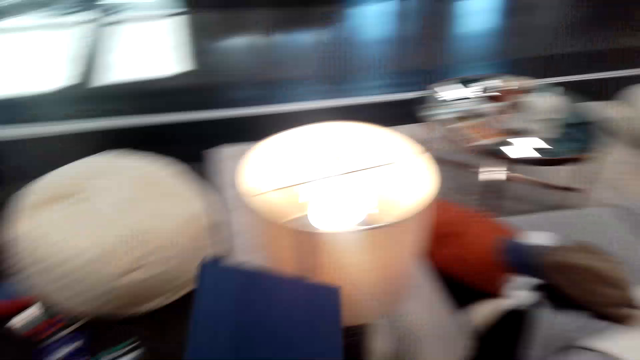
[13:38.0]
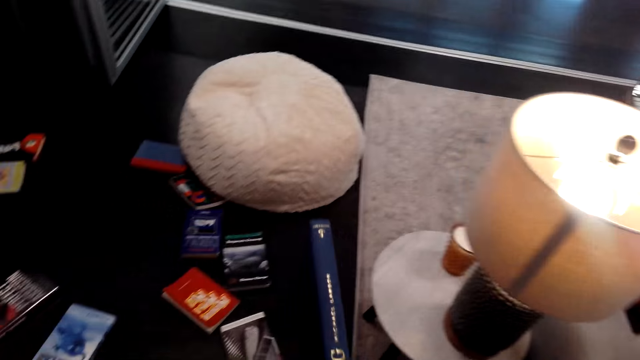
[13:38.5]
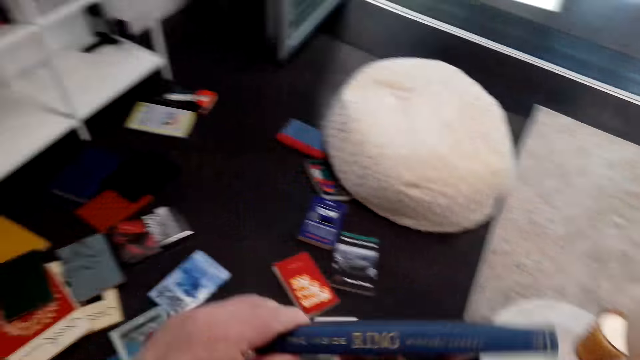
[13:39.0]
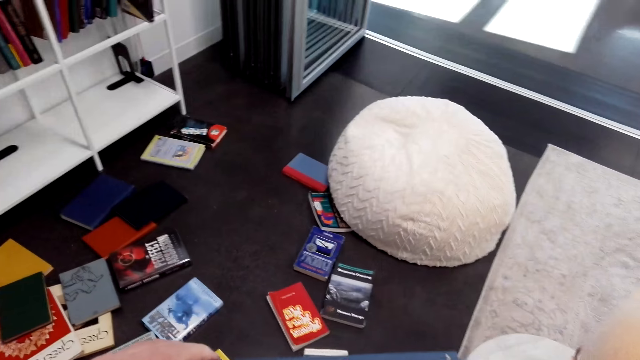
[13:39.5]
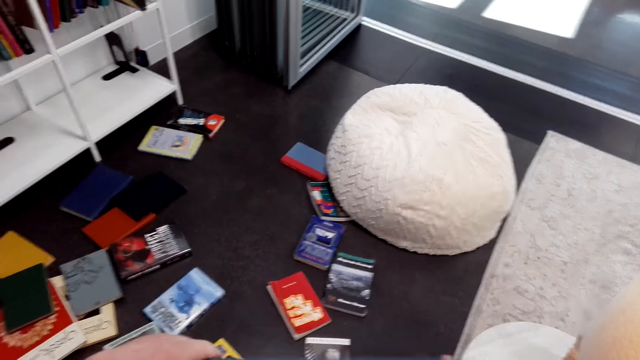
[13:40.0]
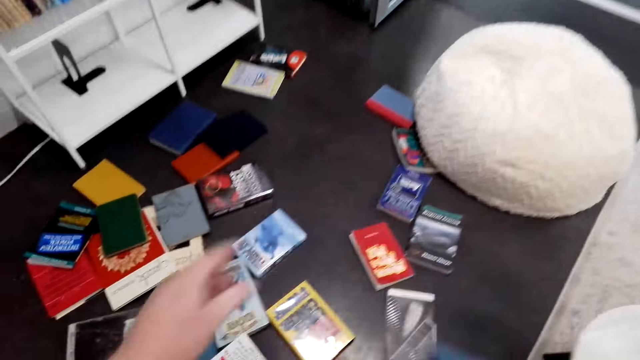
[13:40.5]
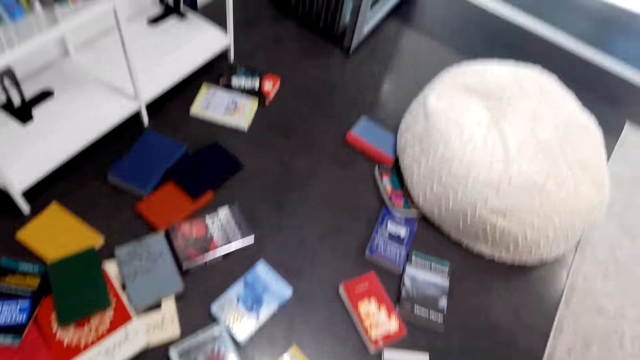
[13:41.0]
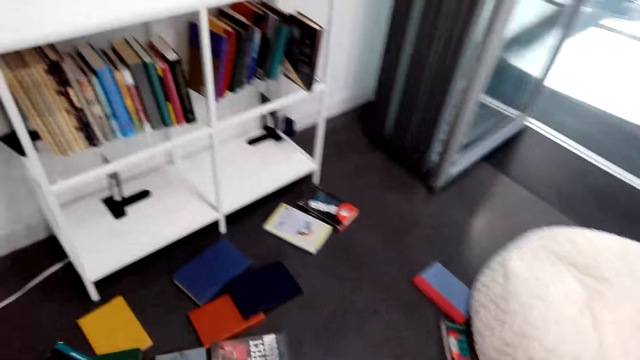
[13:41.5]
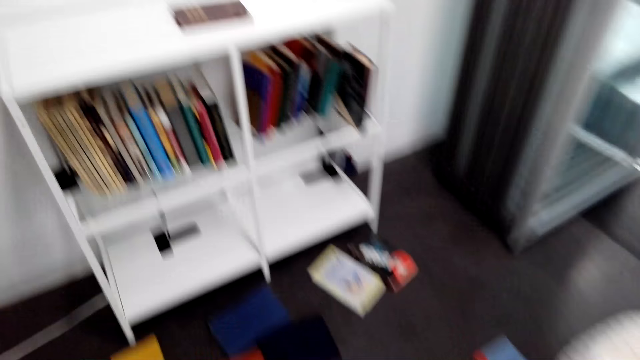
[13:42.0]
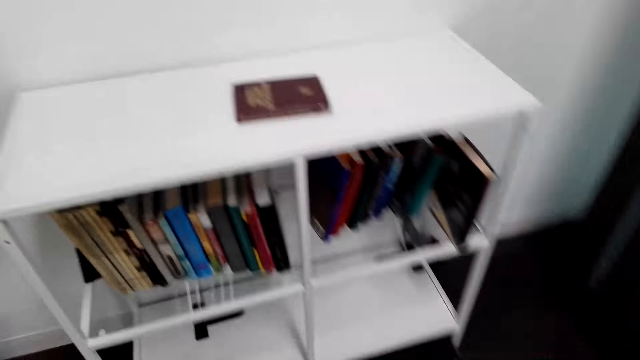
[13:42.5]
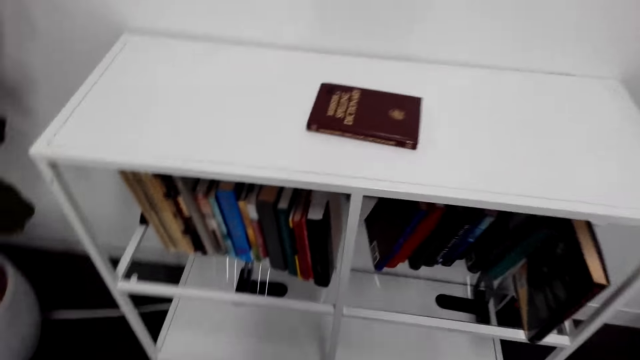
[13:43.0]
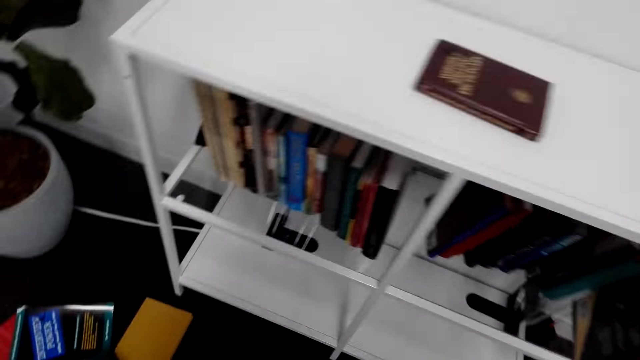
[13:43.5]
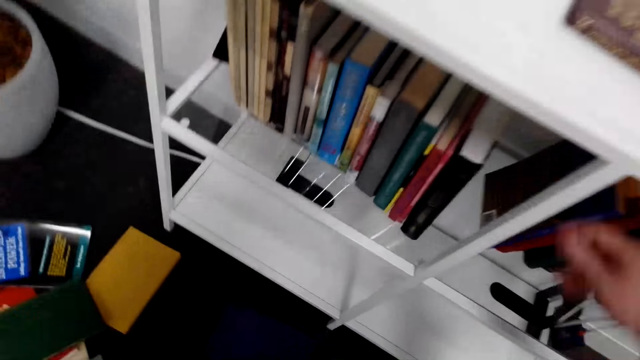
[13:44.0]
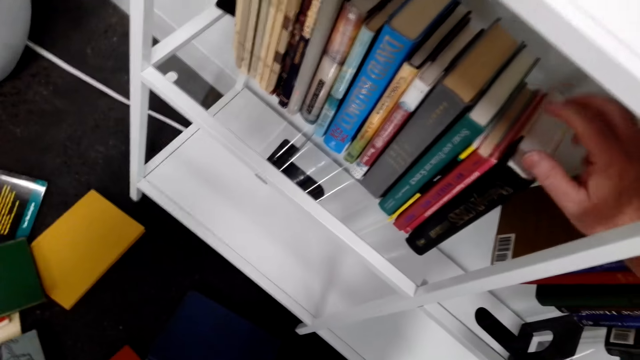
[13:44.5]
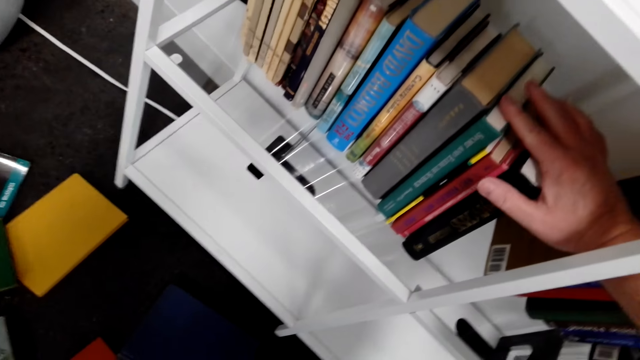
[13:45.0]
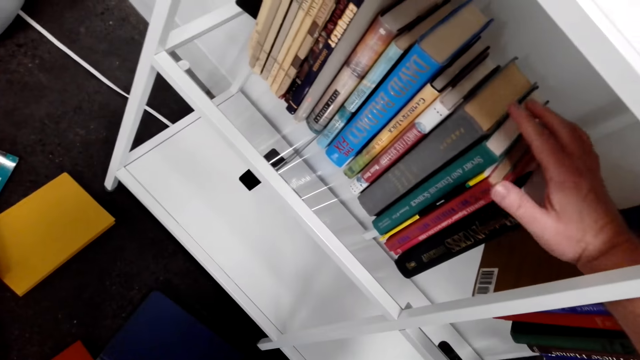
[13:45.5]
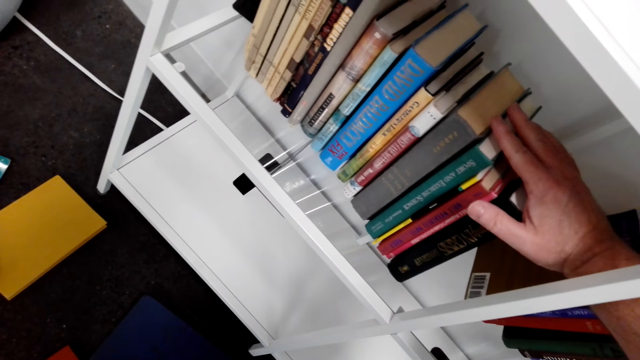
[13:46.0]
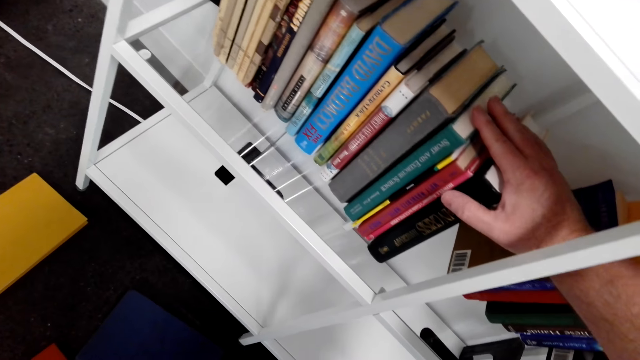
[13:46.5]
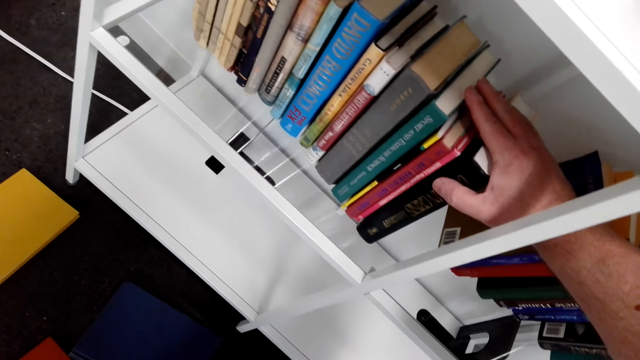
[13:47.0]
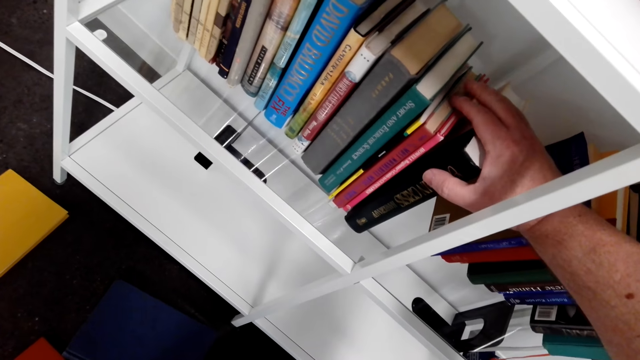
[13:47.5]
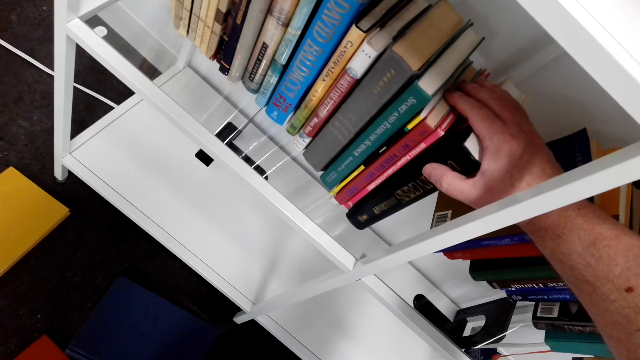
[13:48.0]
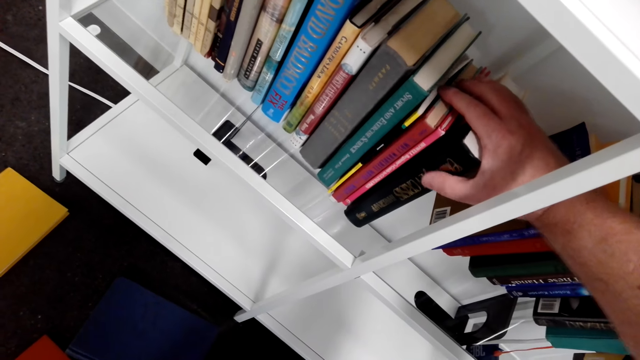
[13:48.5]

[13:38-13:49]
The camera wearer turns in the room. They arrange the books on the shelf. They move the books on the shelf.

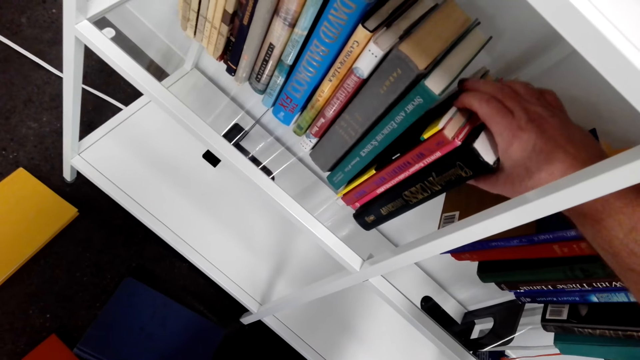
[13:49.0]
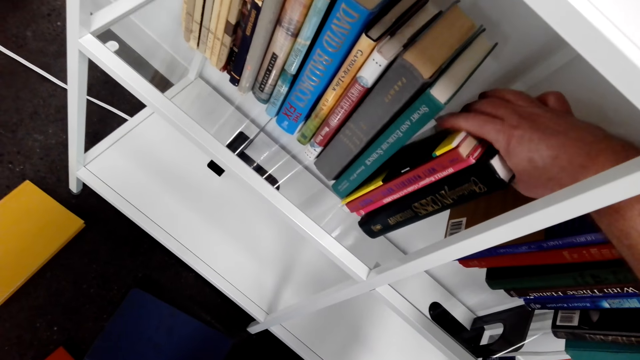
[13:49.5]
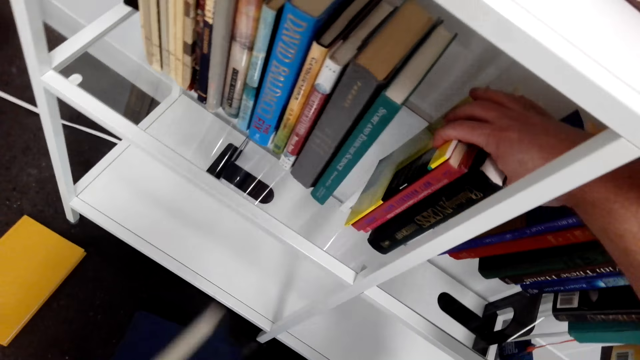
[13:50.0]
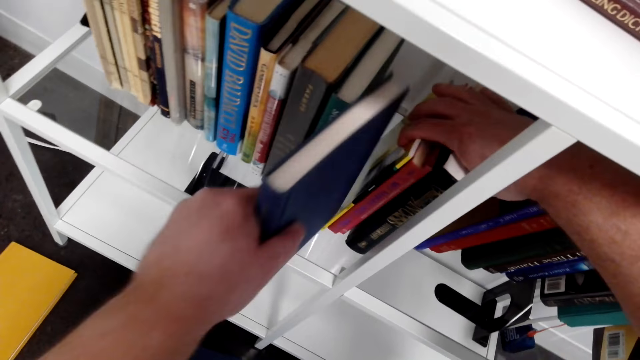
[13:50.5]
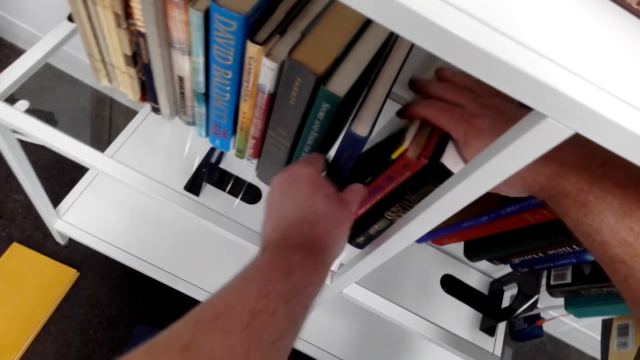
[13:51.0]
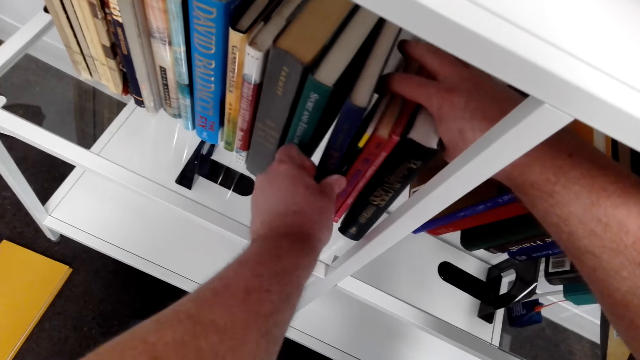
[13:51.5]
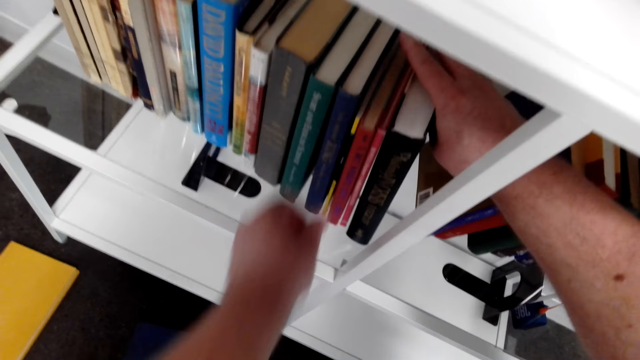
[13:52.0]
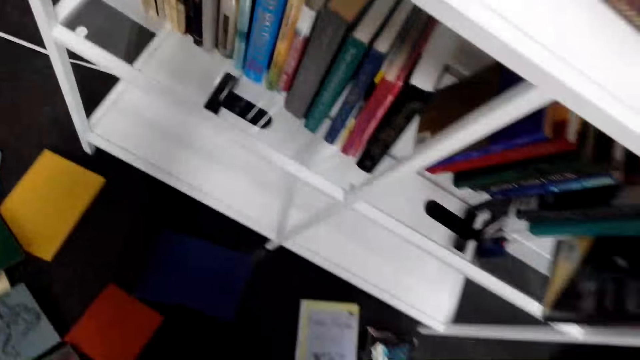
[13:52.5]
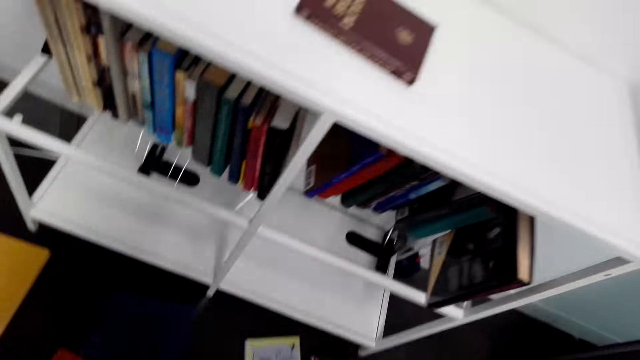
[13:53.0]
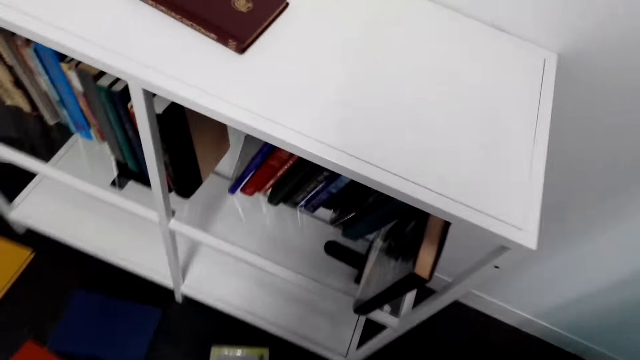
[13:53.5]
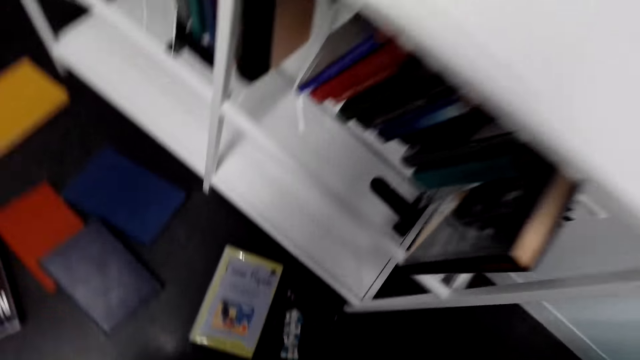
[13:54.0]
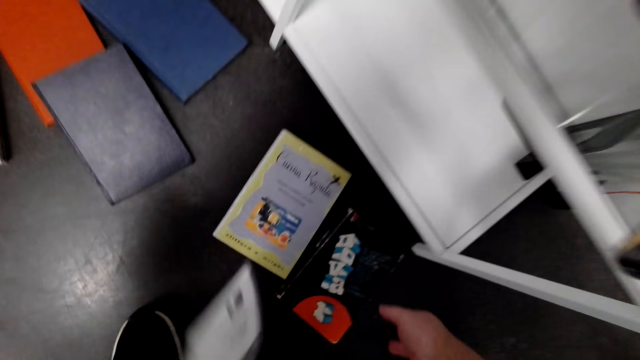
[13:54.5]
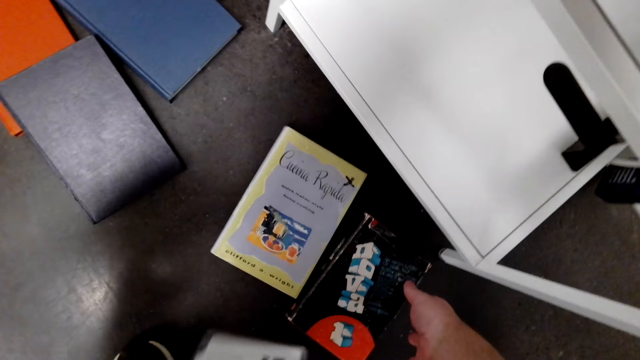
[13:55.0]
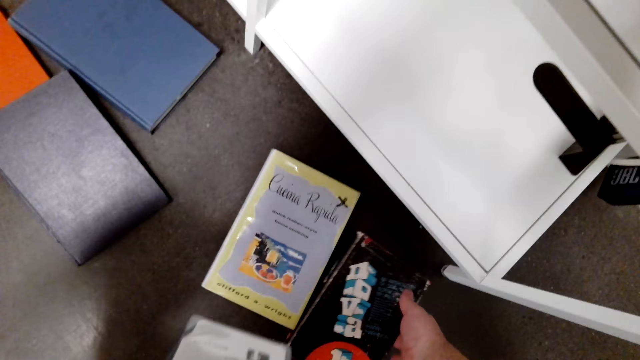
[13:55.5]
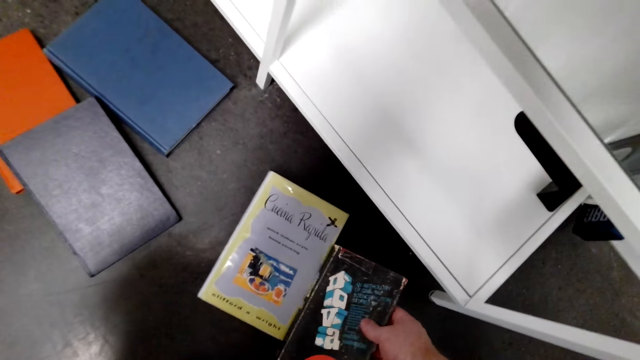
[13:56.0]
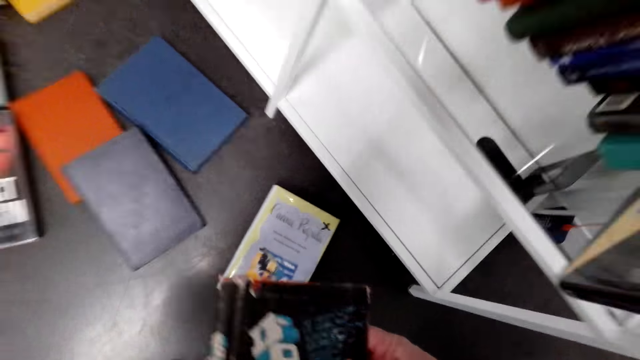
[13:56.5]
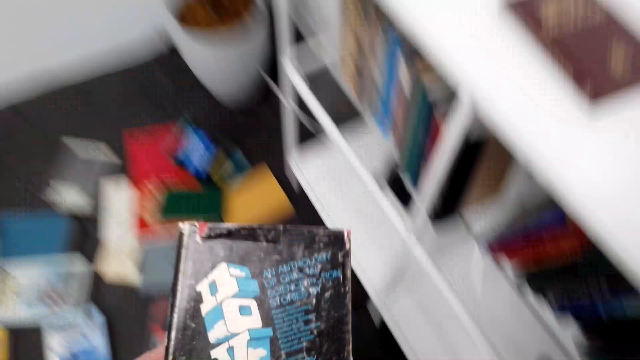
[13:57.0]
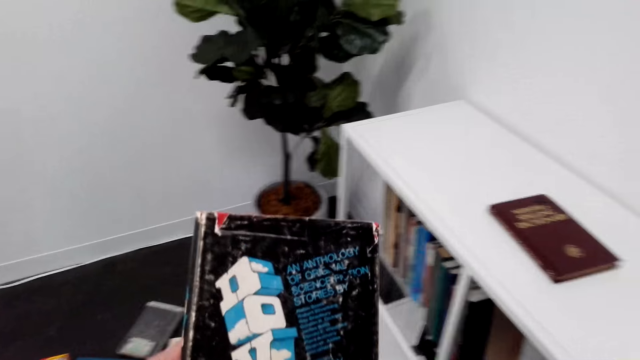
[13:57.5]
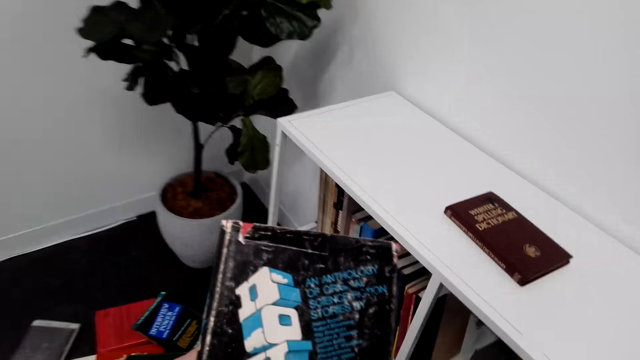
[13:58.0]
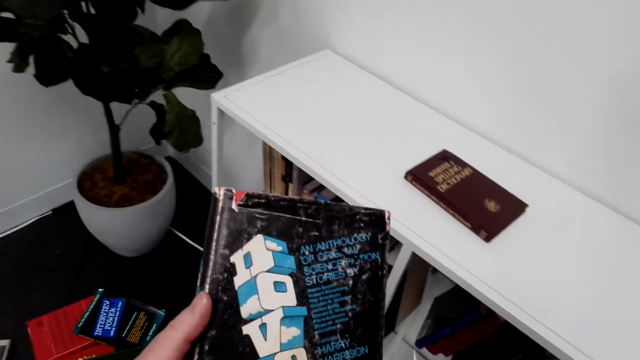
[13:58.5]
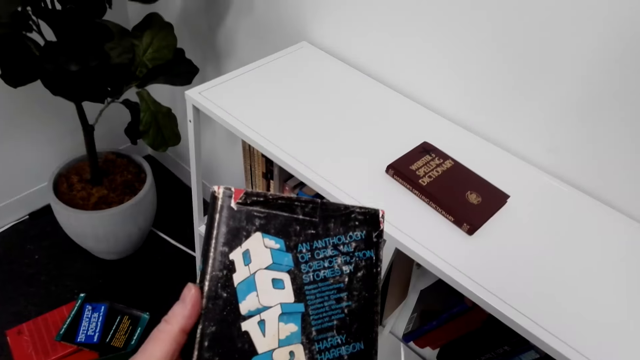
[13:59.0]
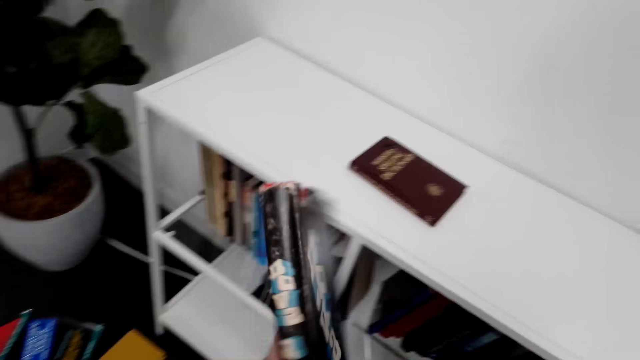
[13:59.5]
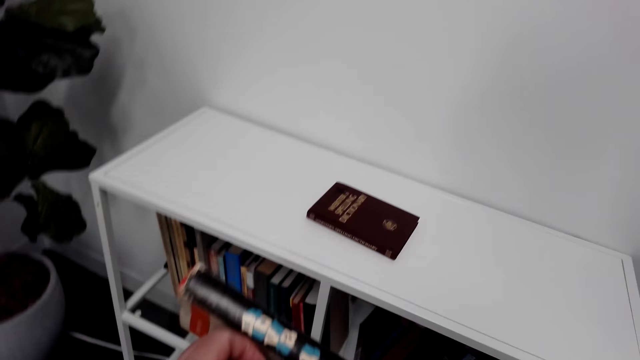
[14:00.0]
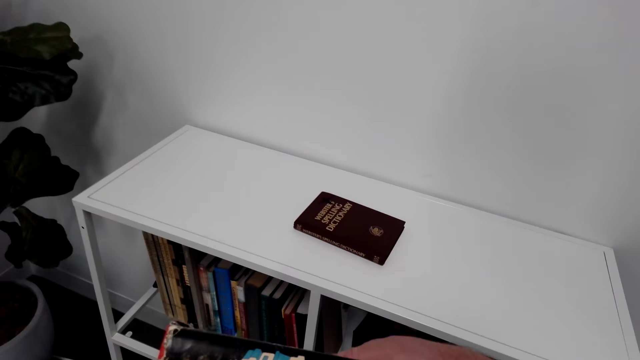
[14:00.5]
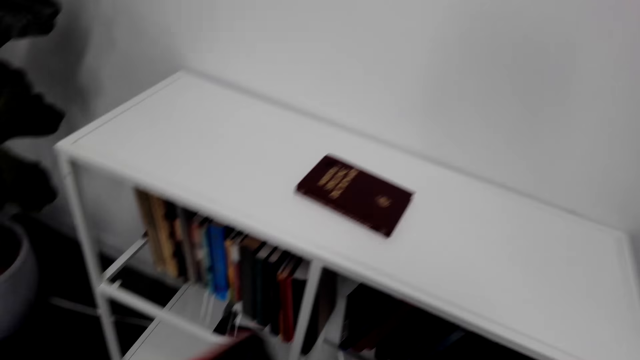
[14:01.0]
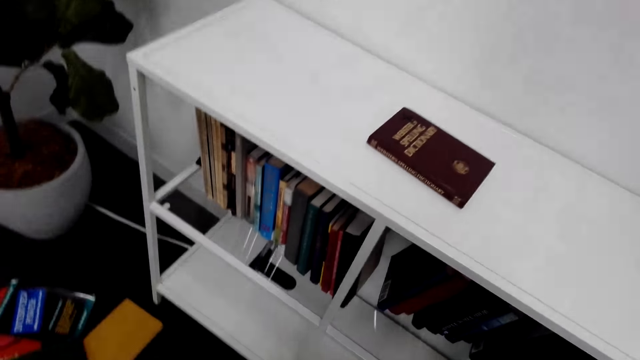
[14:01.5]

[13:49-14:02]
The camera wearer puts a book on the shelf. They fix the book in the shelf. They walk in the bookshop. They pick up a book from the floor. They talk. They turn in the room.
